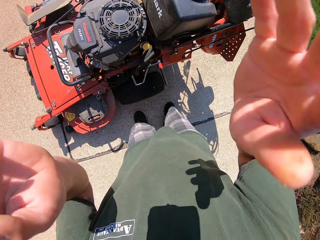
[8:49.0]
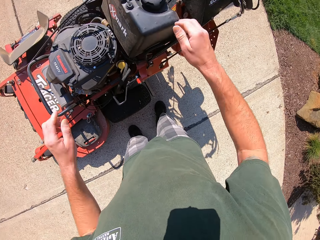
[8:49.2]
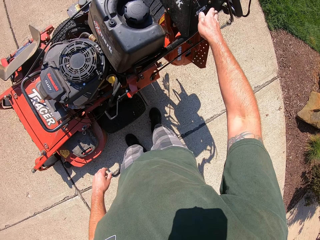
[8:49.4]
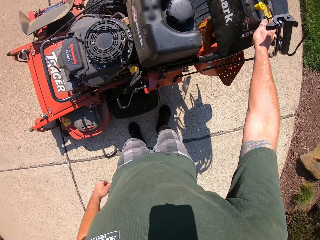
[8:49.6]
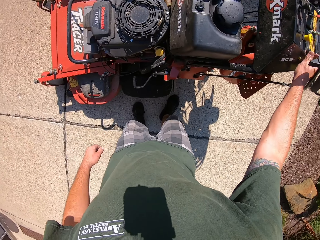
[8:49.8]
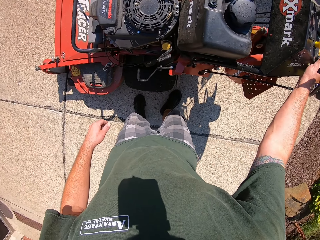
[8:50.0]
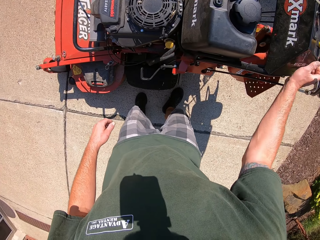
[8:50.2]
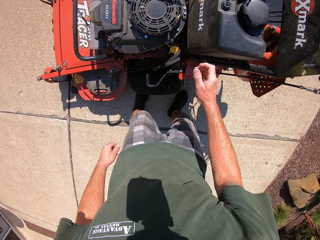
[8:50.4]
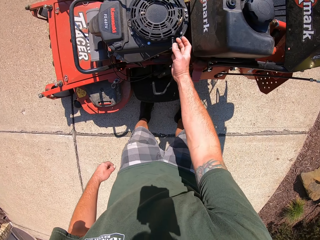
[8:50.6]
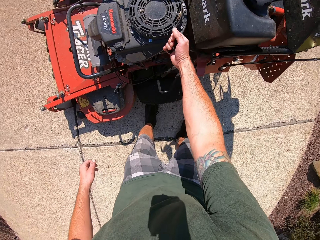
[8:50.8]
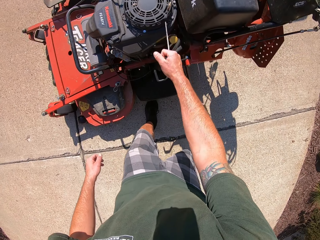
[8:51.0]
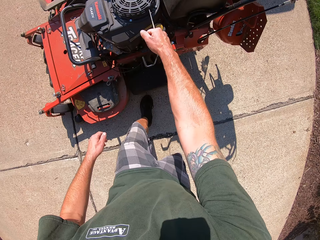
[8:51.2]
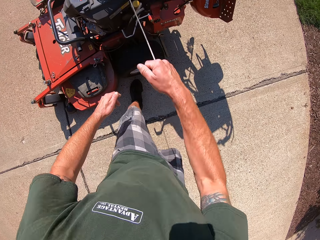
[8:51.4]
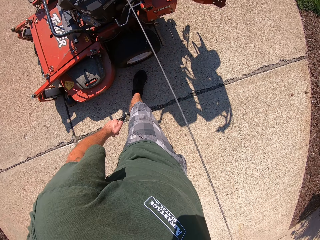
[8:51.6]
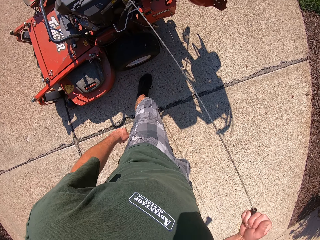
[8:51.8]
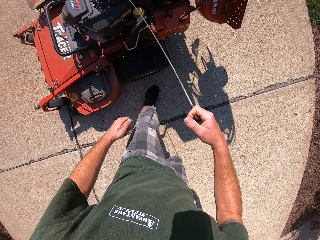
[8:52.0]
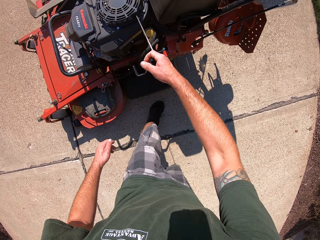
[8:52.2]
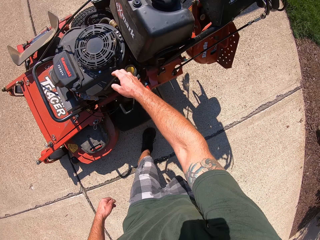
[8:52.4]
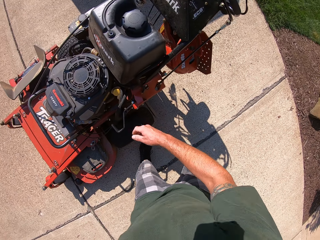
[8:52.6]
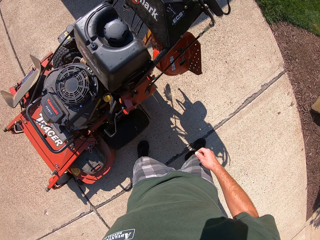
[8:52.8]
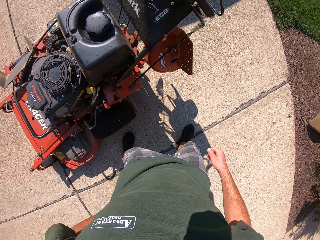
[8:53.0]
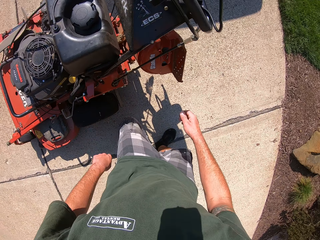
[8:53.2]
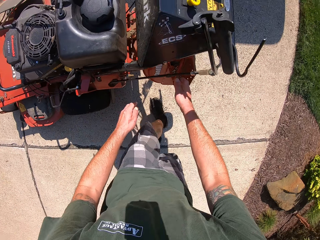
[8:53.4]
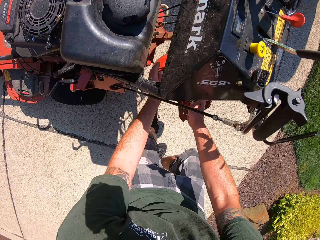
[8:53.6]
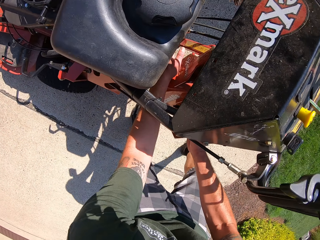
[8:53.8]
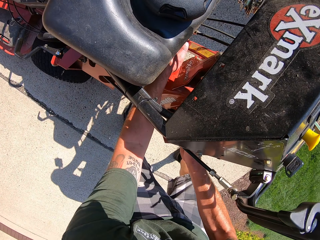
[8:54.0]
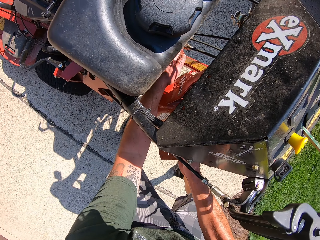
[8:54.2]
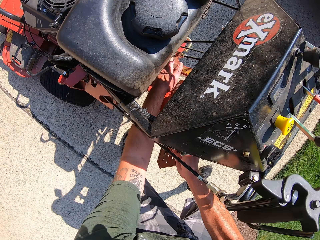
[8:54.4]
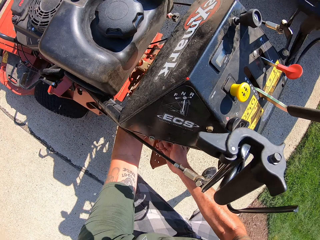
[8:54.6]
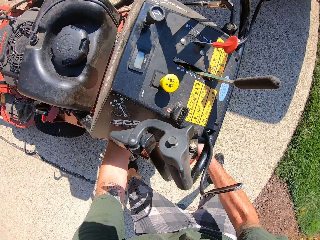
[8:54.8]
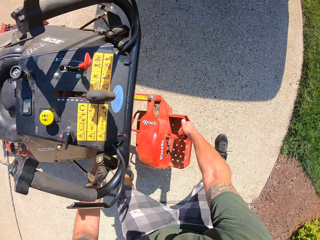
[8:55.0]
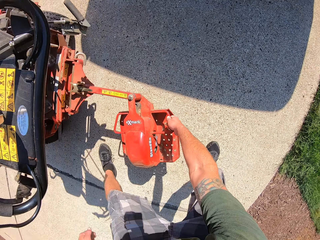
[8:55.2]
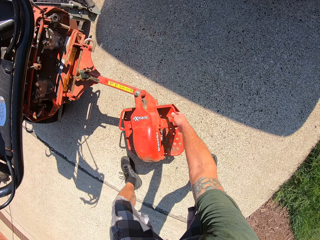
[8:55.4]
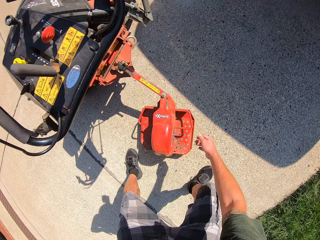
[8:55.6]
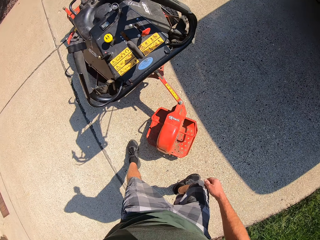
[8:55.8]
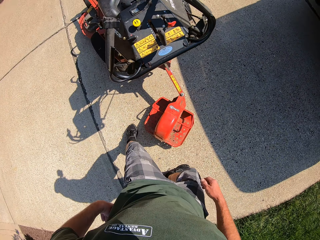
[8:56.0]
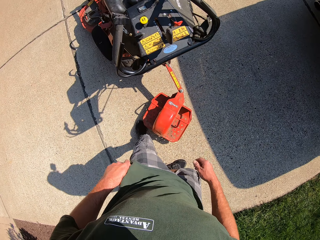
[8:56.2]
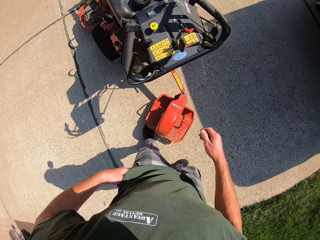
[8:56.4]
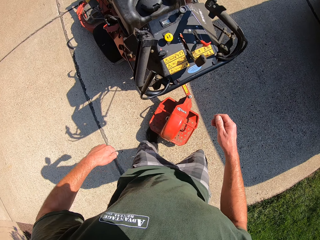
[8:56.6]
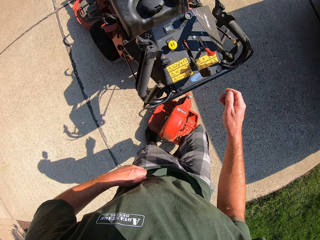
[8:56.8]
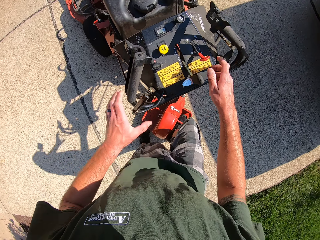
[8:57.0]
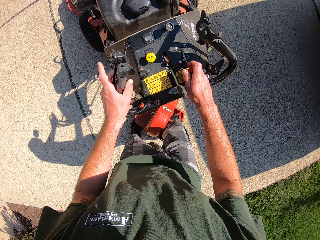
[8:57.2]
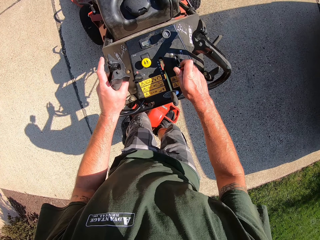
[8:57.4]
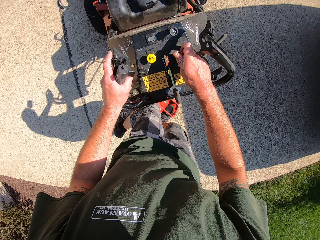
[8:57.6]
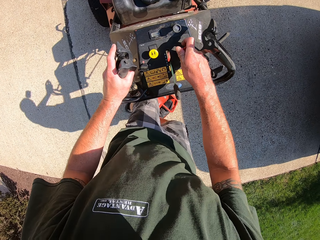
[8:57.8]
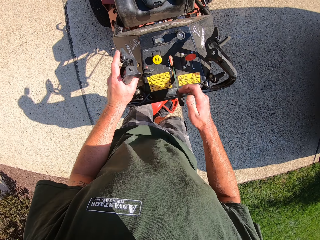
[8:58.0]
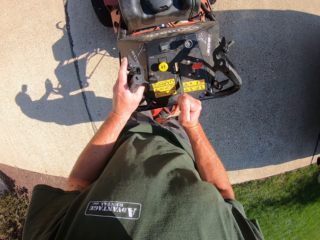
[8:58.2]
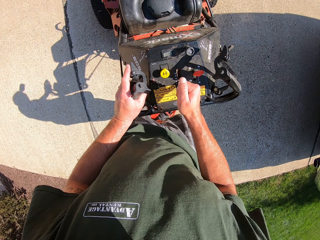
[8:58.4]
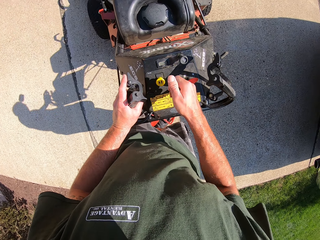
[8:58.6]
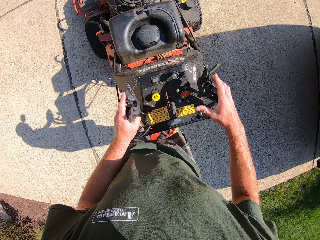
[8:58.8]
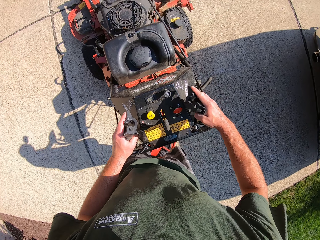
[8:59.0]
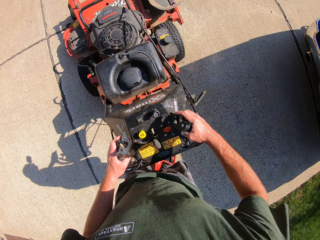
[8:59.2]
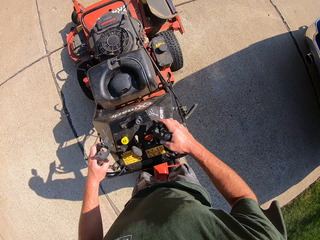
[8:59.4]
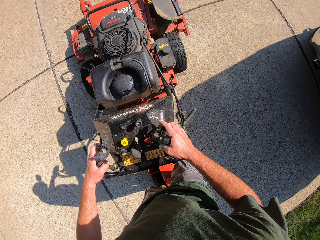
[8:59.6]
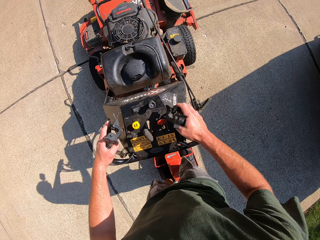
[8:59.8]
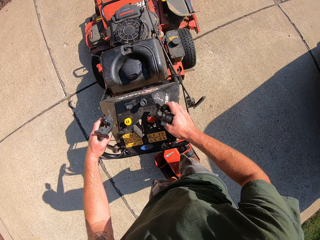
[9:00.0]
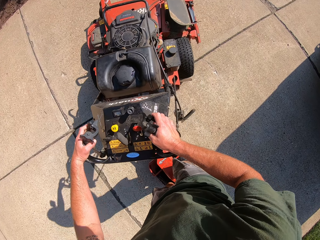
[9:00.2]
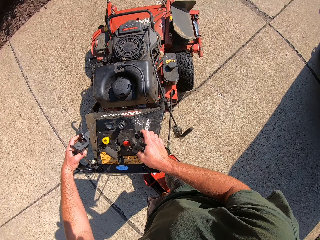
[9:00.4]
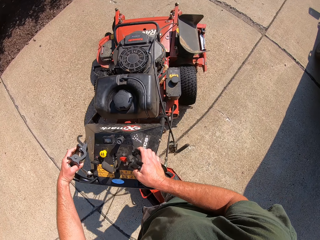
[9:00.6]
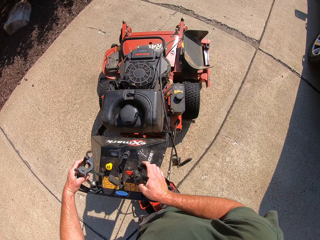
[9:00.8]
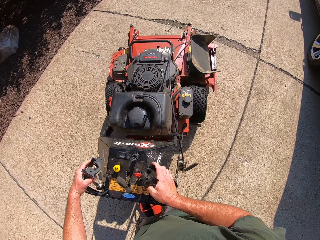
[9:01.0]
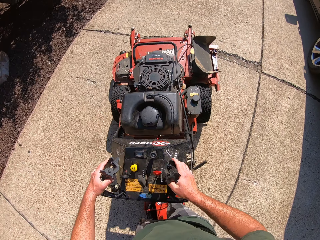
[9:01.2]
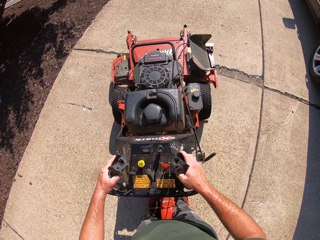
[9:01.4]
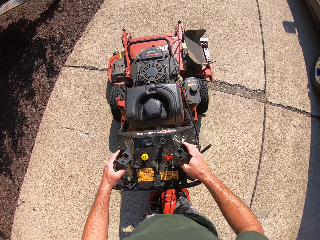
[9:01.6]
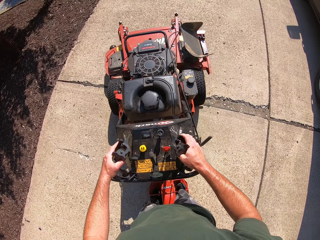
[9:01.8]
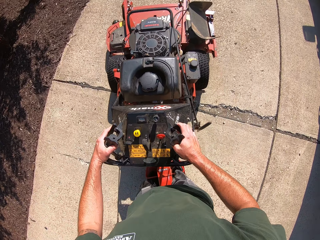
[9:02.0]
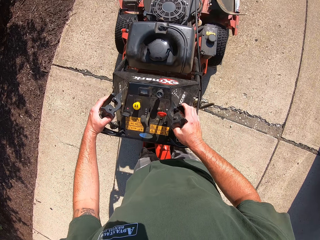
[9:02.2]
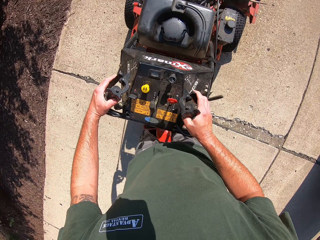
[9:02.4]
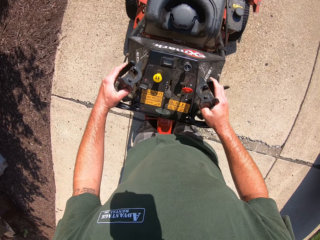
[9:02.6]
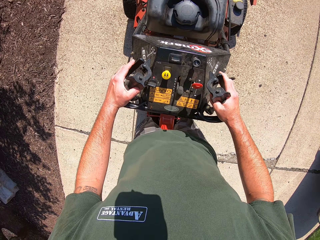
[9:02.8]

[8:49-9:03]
The camera wearer drops both hands. He turns on the lawnmower with his right hand. He touches the lawnmower. He pulls the rope to the lawnmower with his right hand. He moves around. He pulls down the discharge of the lawnmower. He removes the stand on the lawnmower. He steps on the stand on the lawnmower. He adjusts the control handle of the lawnmower with his right hand. He moves the lawnmower along the driveway.

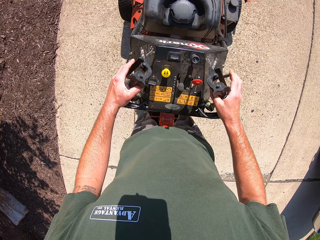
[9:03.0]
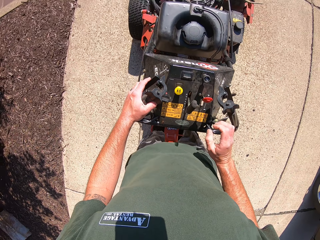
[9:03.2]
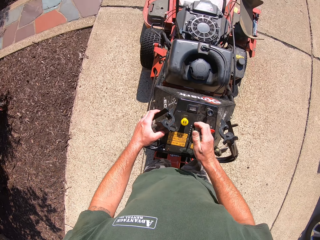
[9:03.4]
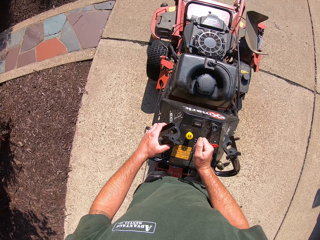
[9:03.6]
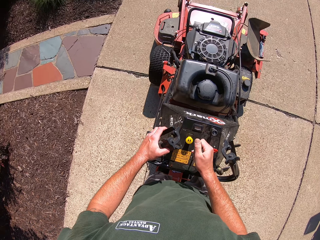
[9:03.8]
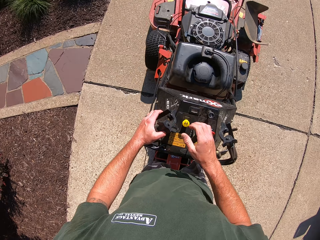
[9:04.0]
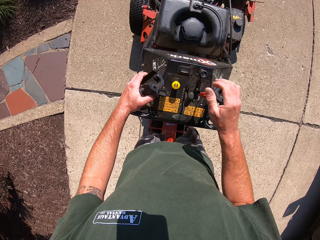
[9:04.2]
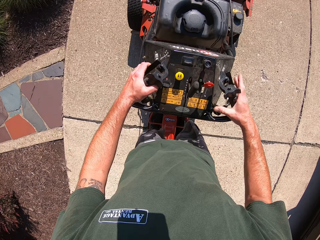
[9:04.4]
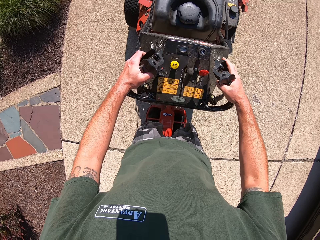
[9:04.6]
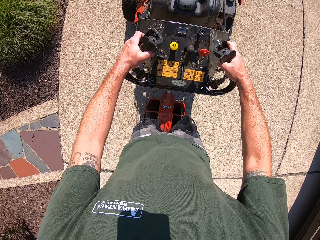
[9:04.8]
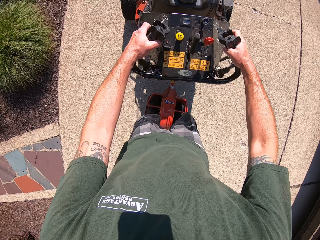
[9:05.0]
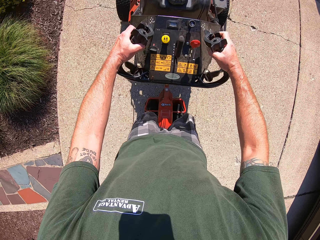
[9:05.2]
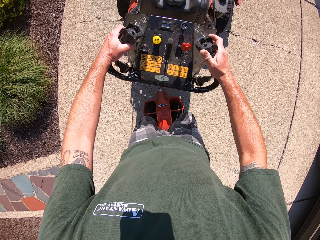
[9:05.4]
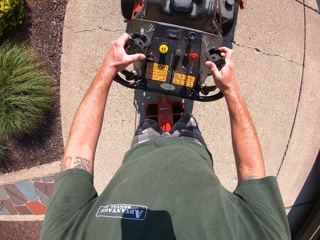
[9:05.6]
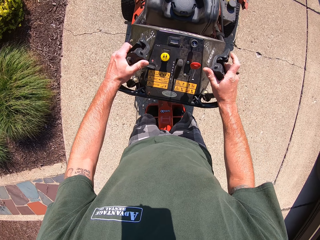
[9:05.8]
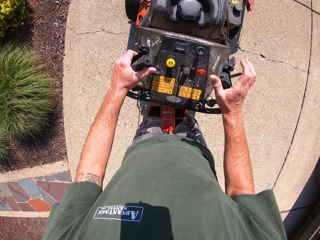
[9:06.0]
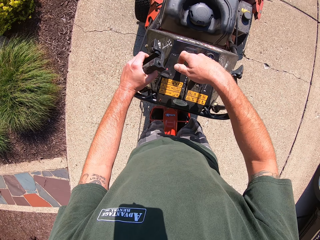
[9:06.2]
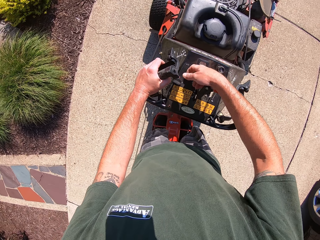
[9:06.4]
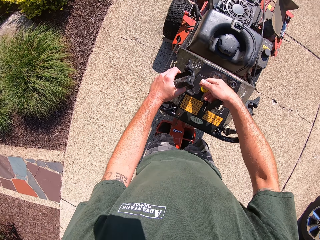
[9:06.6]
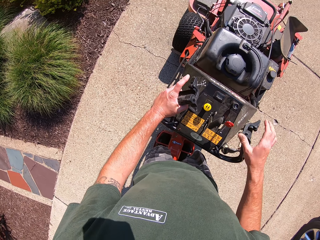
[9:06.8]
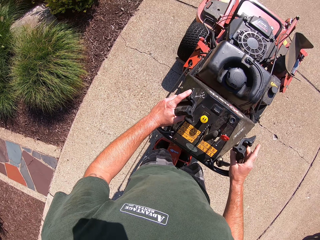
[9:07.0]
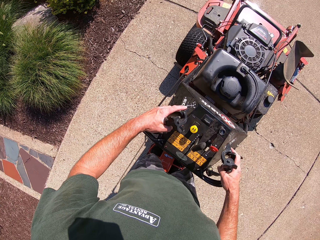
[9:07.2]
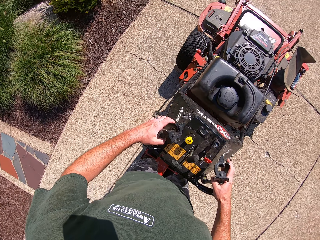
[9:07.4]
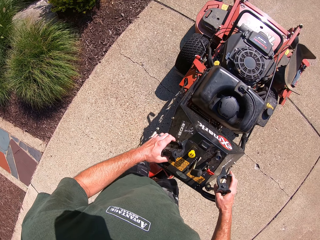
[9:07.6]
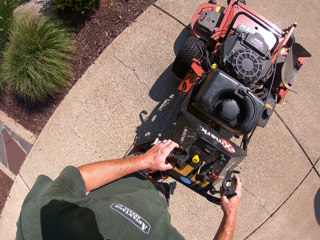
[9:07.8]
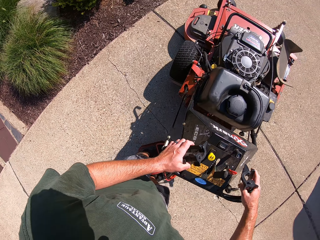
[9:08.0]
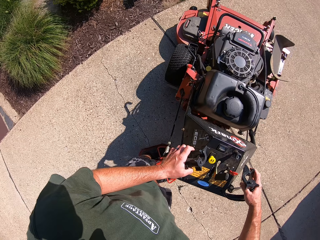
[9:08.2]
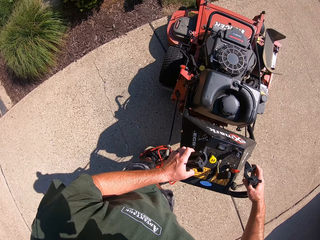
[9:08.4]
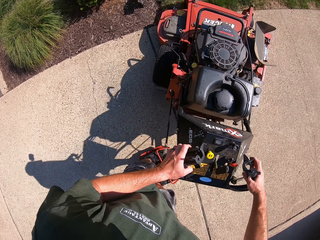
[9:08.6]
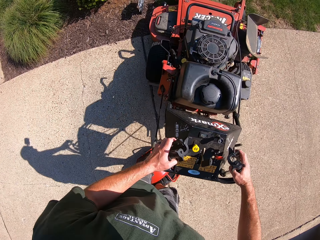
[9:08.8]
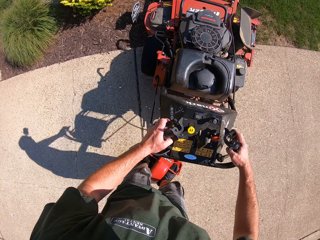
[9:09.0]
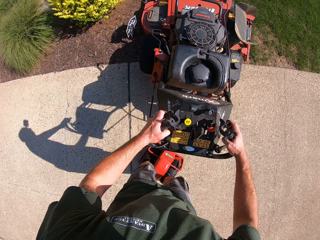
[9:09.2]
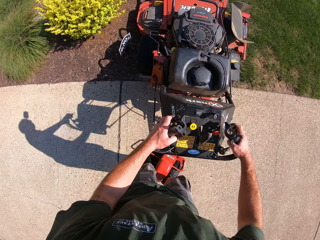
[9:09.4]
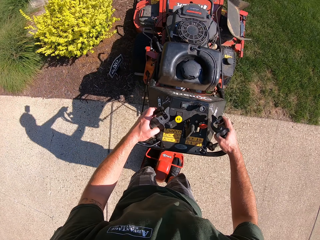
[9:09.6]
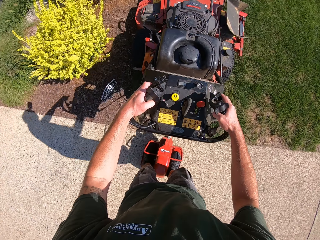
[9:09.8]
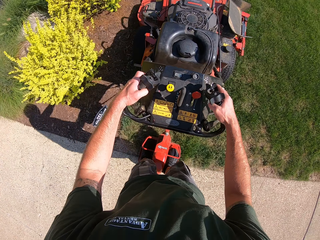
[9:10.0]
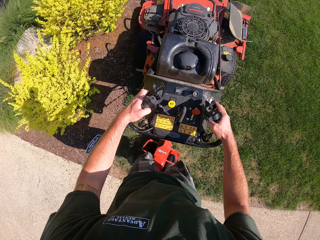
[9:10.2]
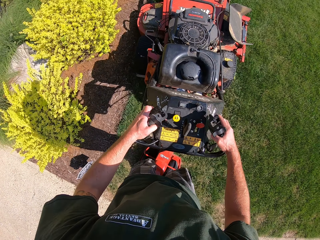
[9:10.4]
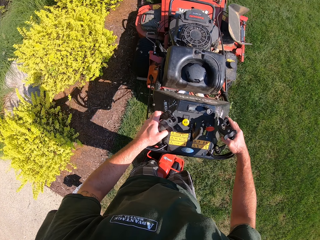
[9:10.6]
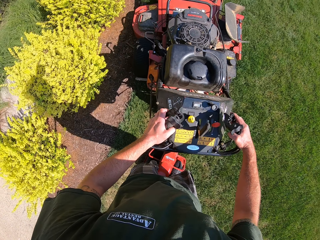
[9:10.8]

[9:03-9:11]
The camera wearer adjusts the control handle of the lawnmower with his right hand. He moves the lawnmower along the driveway. He adjusts the control handle of the lawnmower with his right hand. He trims the grass. He moves the lawnmower along the field.
